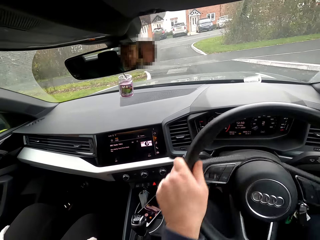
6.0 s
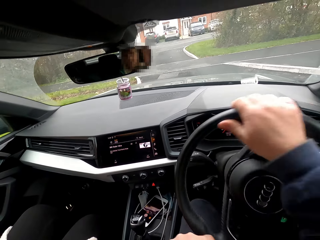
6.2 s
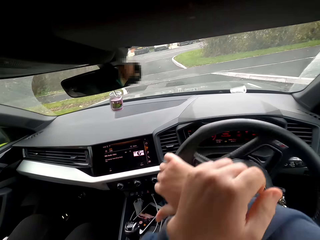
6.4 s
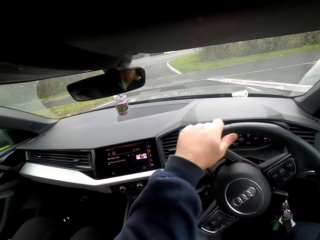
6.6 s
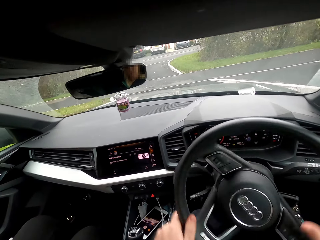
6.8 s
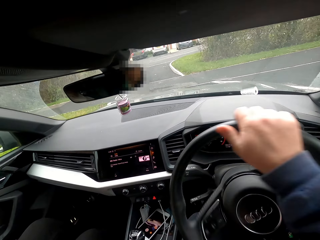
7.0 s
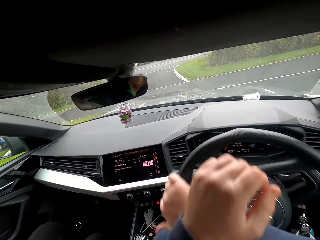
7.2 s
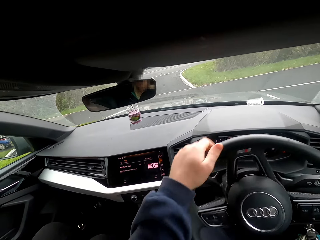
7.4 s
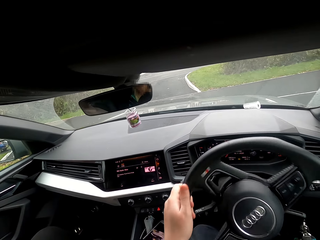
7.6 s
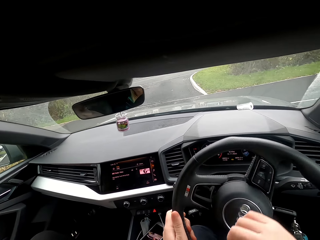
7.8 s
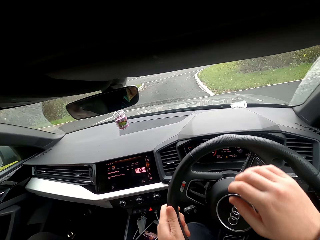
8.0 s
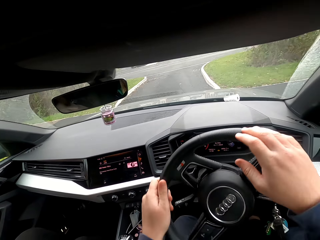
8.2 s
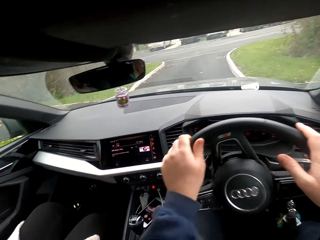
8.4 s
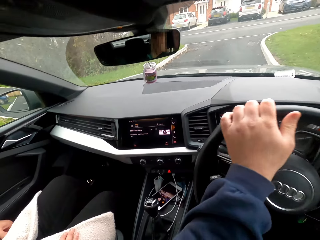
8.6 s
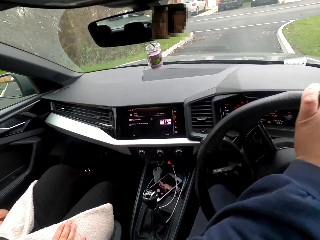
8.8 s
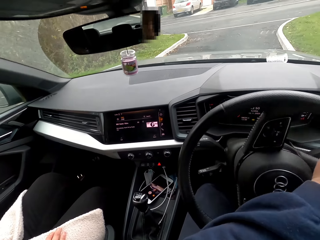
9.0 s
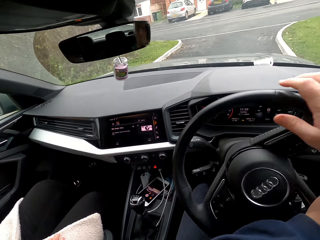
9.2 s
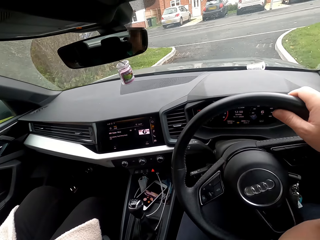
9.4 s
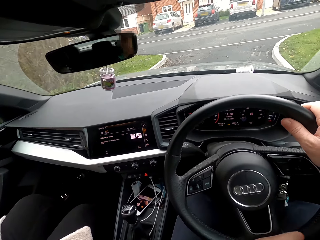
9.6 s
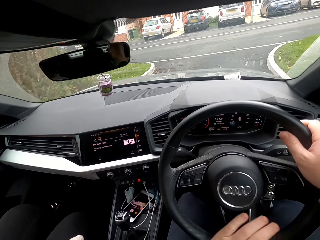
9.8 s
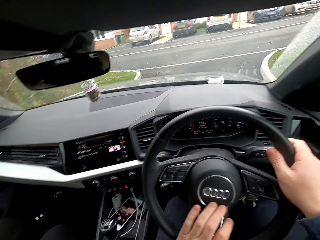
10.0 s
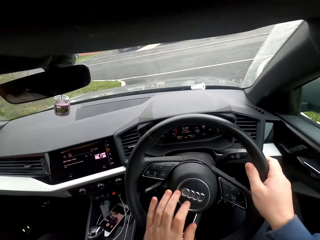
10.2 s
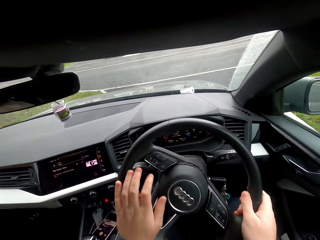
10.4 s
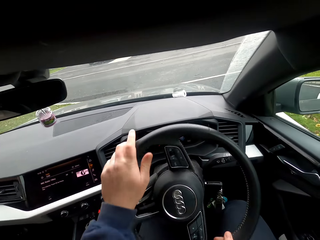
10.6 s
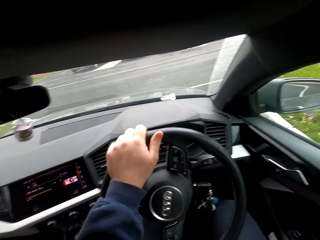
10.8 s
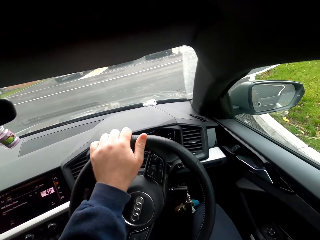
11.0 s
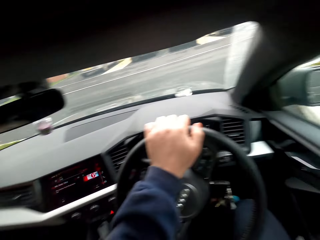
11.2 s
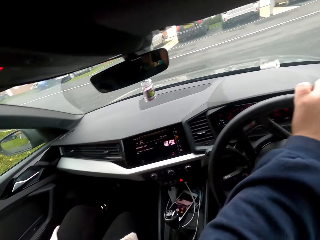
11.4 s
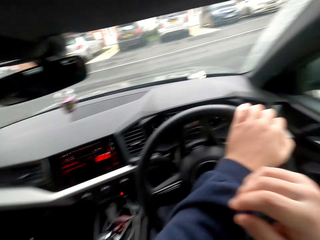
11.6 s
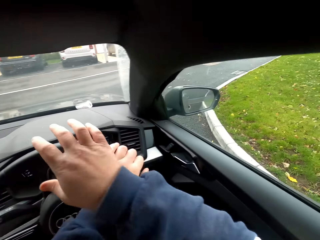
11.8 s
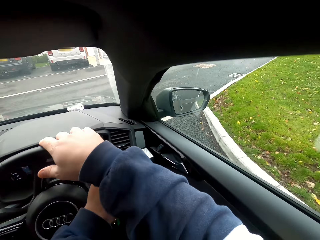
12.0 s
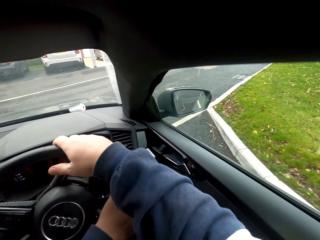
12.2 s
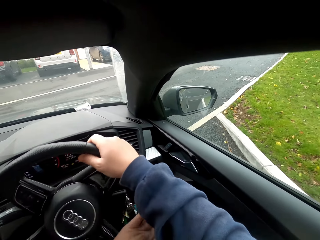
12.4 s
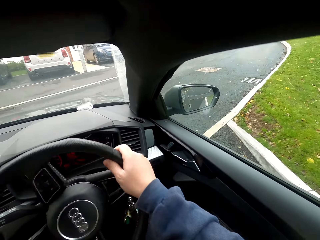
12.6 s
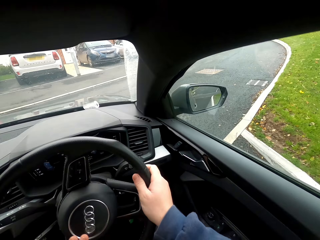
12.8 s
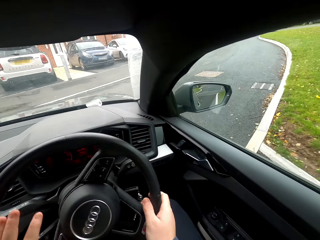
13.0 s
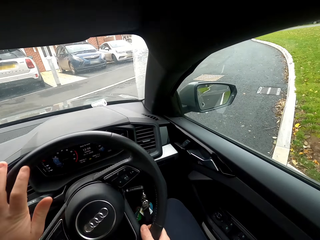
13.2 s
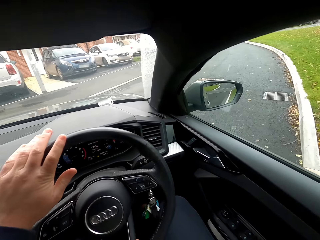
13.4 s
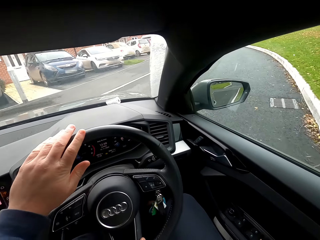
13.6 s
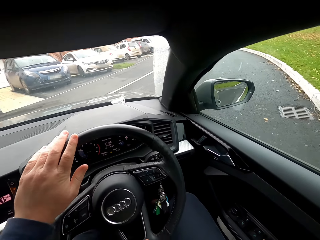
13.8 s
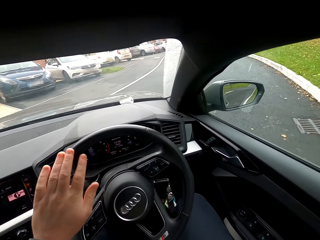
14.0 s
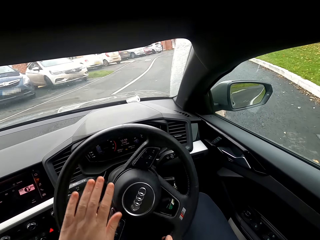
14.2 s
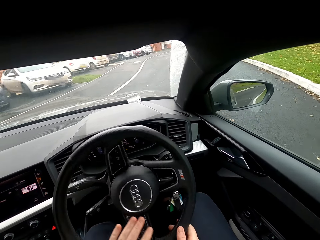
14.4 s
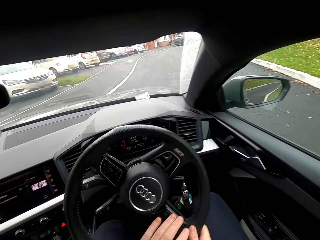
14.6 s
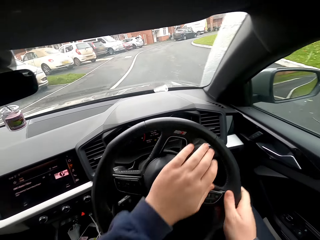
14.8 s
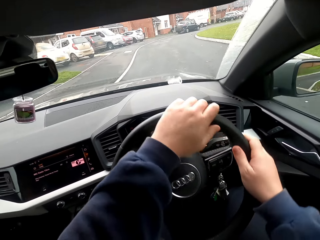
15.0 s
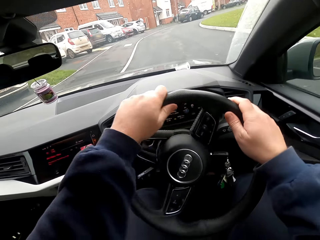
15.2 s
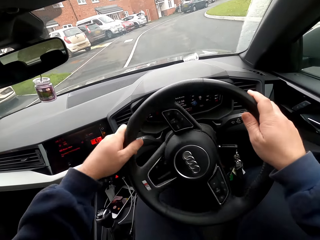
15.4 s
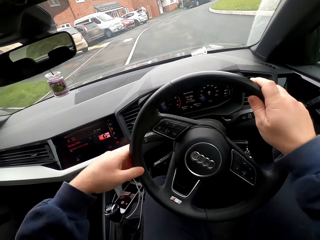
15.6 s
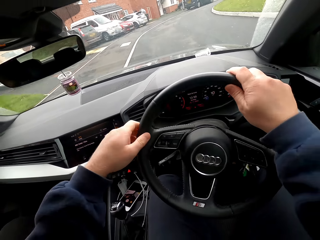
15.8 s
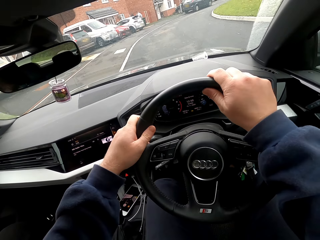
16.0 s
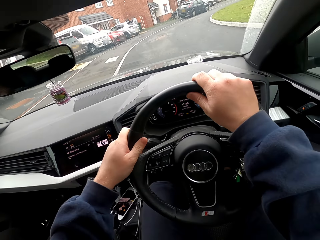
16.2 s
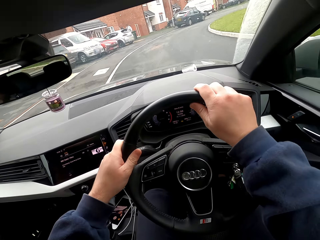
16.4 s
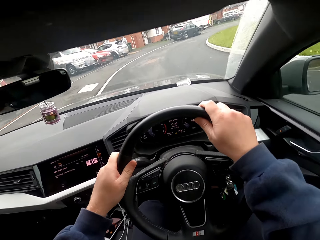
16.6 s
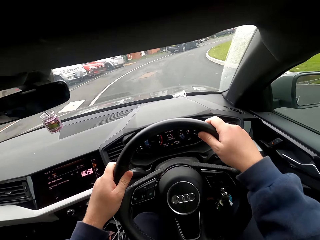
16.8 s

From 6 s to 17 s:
A woman interacts with the camera wearer.

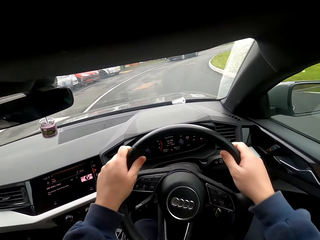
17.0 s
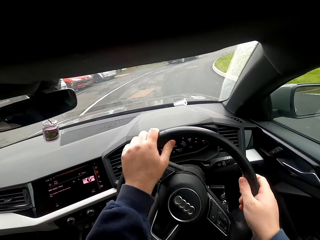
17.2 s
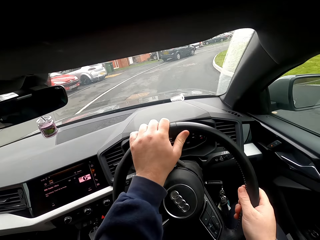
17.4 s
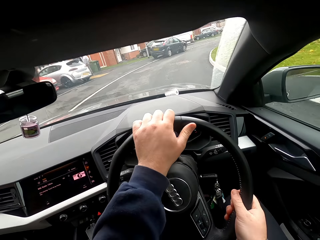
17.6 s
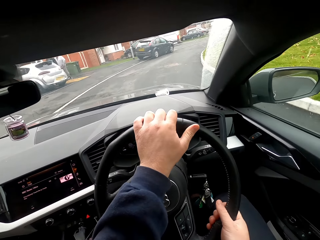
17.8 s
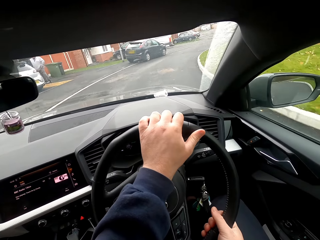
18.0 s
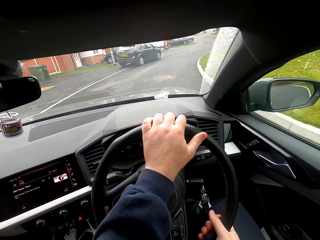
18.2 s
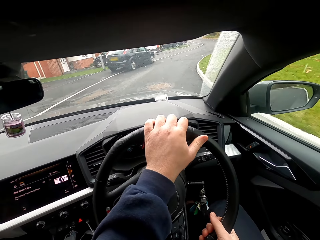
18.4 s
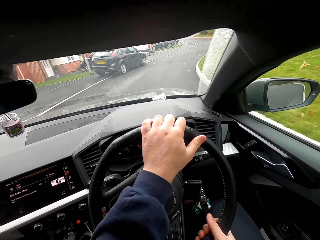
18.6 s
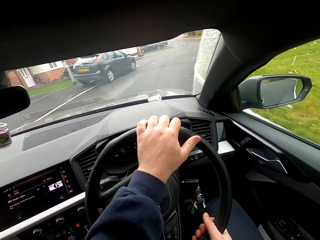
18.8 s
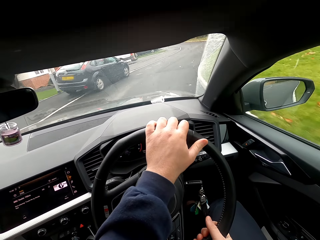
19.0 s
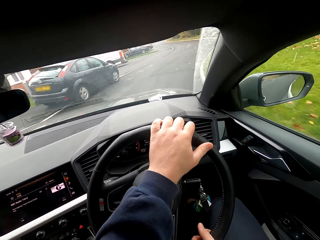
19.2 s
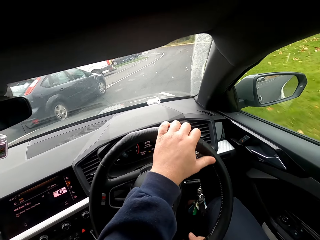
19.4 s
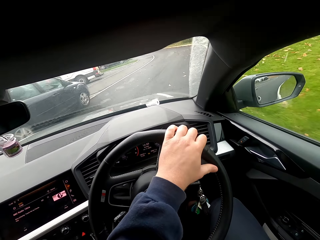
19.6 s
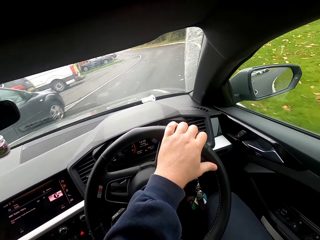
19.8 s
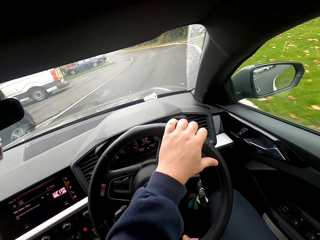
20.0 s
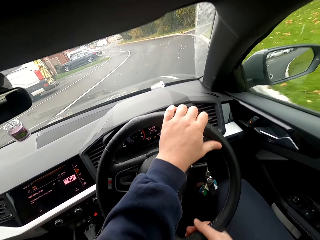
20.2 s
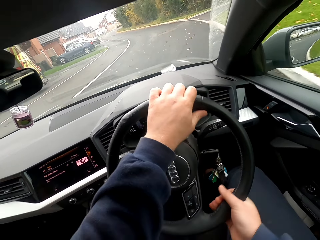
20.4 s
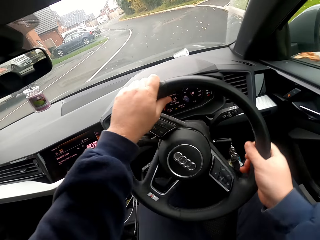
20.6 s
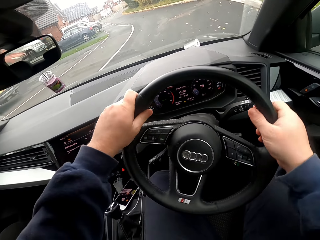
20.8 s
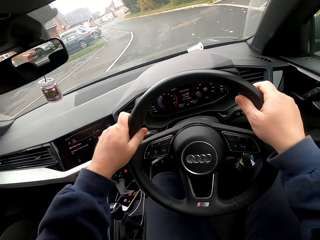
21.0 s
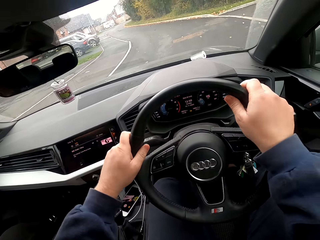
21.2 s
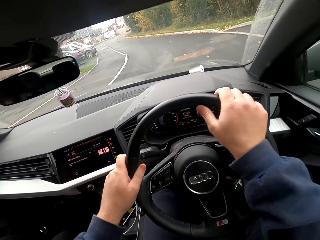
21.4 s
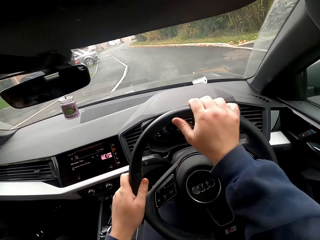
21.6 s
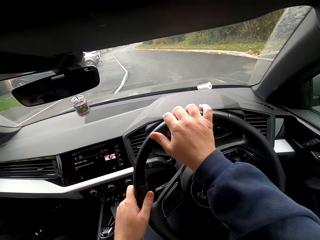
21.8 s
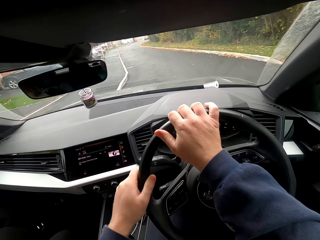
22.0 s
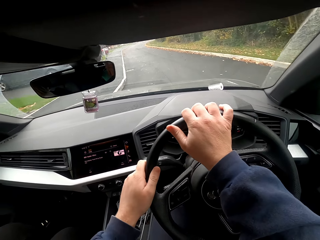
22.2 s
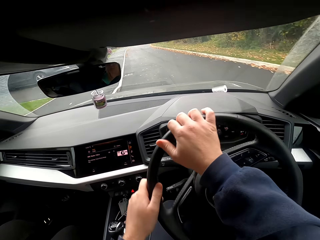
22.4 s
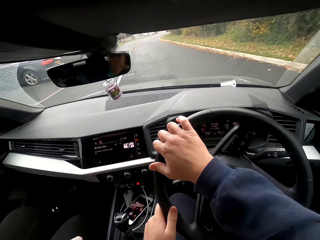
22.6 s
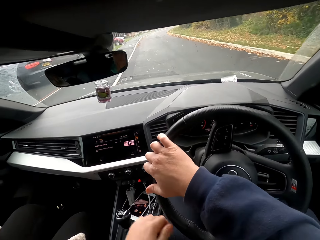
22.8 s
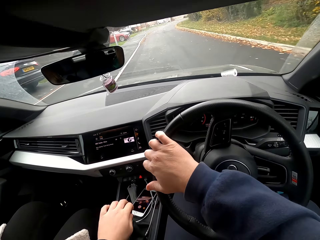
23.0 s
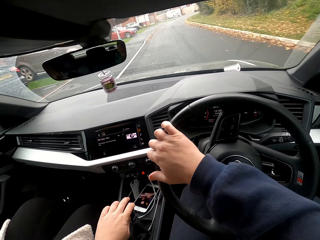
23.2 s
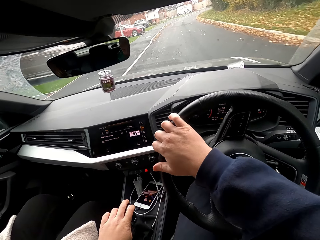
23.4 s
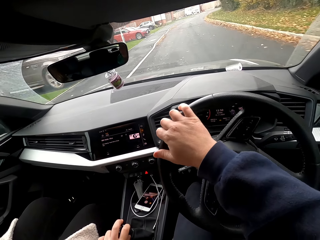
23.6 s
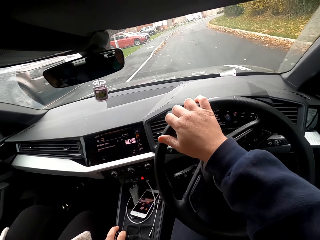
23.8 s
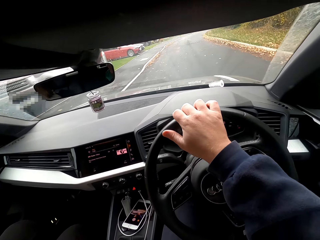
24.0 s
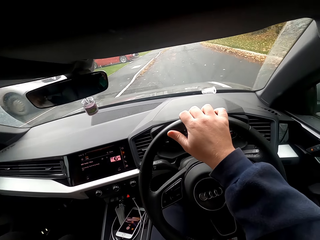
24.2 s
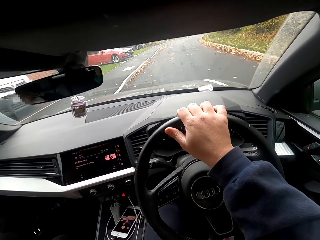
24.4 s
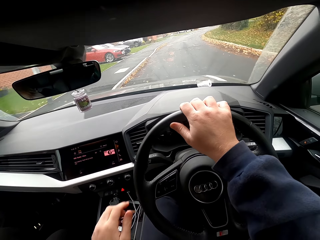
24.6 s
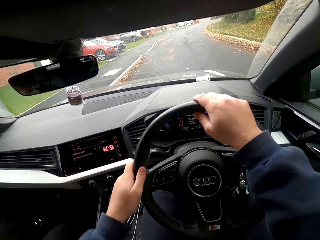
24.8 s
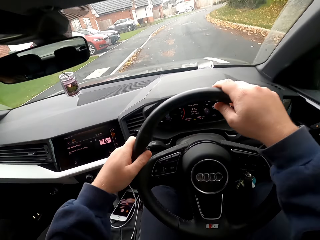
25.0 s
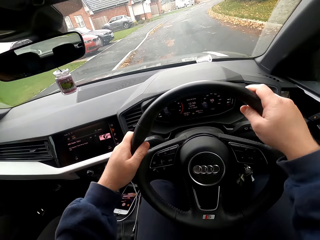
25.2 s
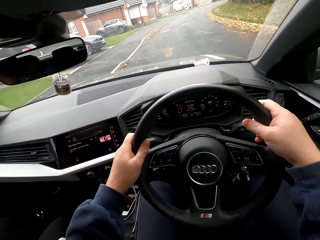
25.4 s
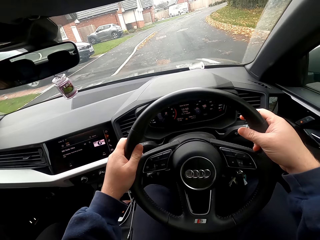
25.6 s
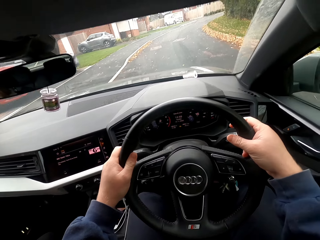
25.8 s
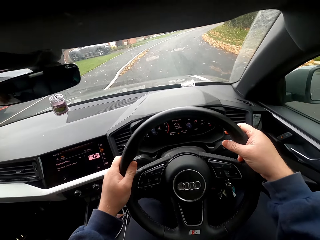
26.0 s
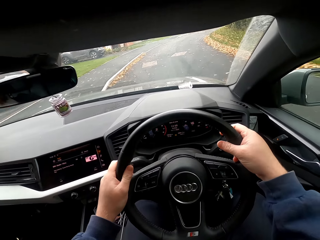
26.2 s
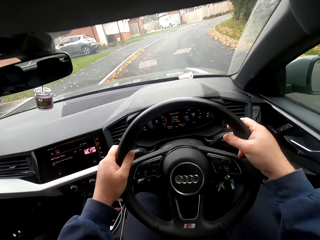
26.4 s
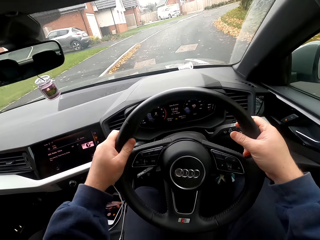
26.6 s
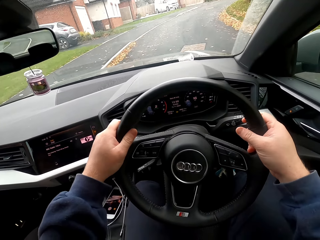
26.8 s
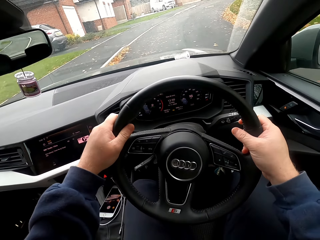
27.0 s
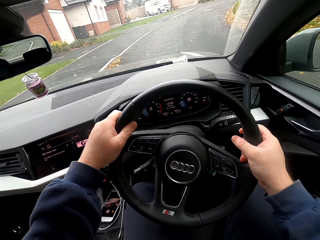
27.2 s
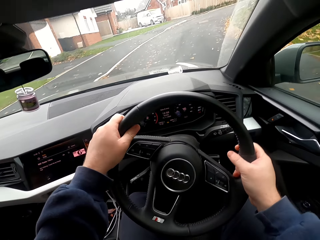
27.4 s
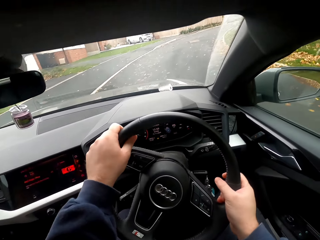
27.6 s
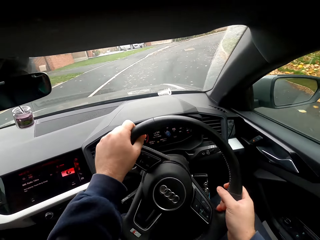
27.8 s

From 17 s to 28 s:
A woman interacts with the camera wearer.
